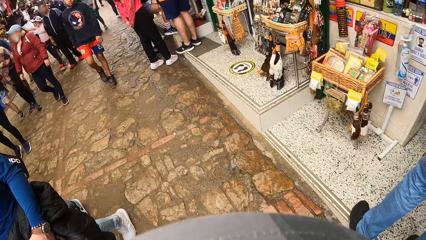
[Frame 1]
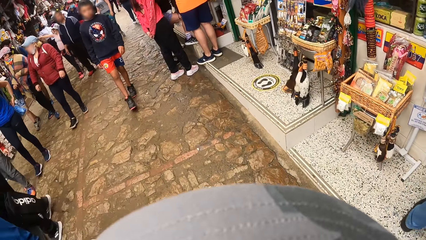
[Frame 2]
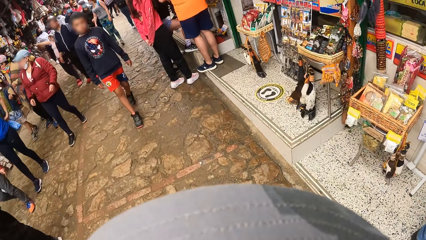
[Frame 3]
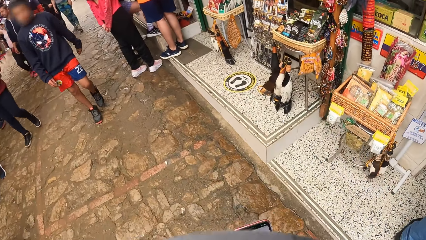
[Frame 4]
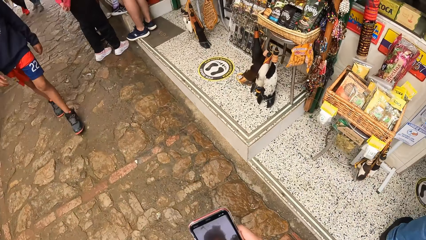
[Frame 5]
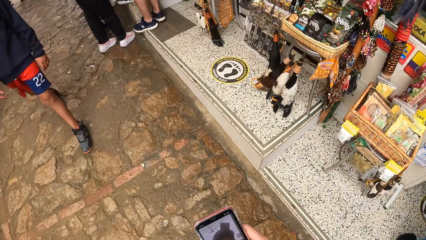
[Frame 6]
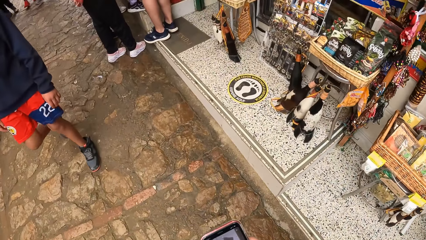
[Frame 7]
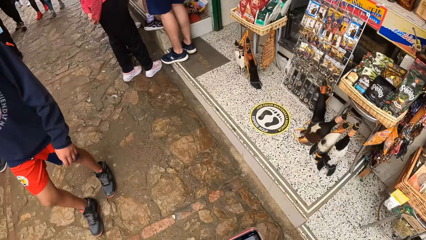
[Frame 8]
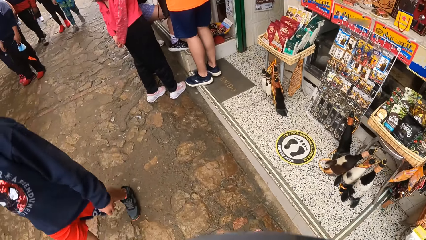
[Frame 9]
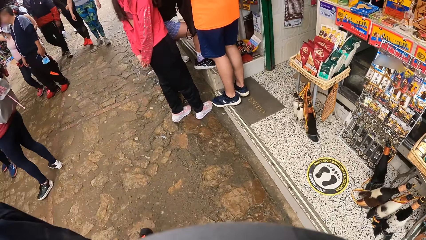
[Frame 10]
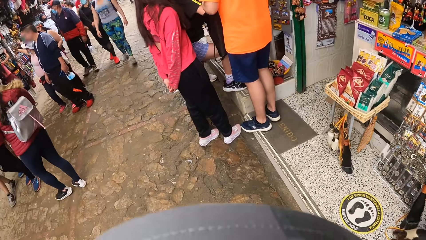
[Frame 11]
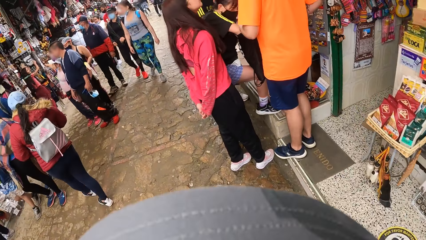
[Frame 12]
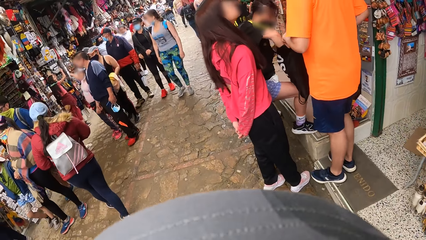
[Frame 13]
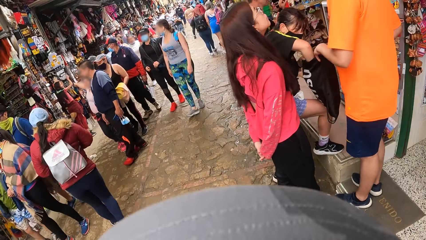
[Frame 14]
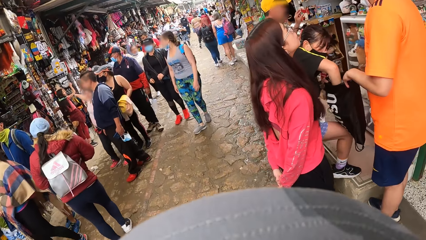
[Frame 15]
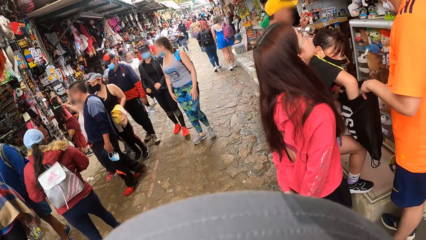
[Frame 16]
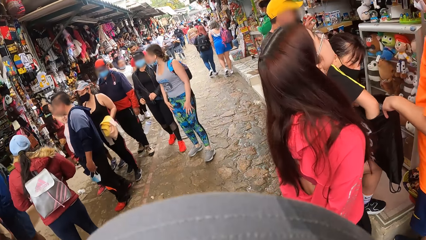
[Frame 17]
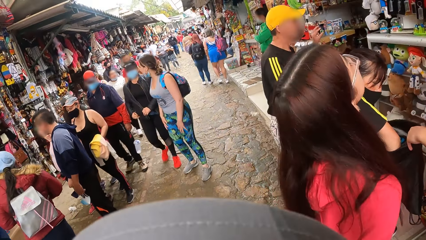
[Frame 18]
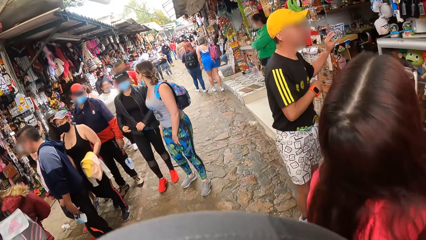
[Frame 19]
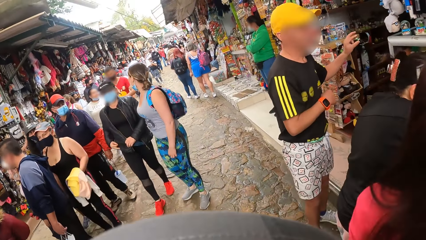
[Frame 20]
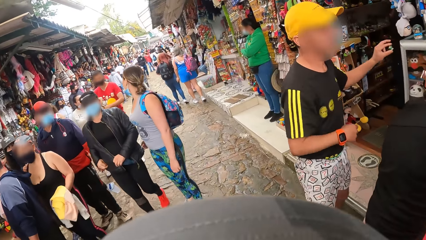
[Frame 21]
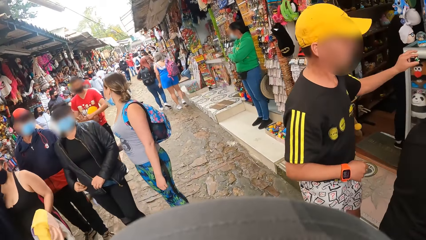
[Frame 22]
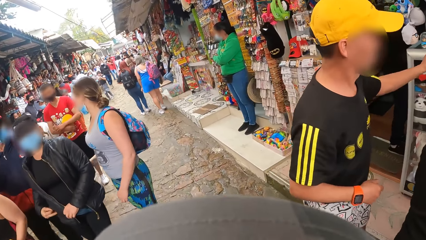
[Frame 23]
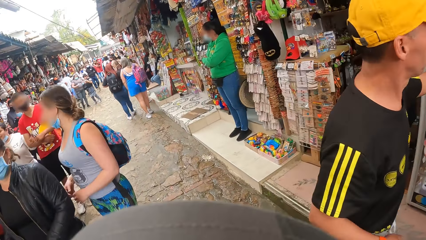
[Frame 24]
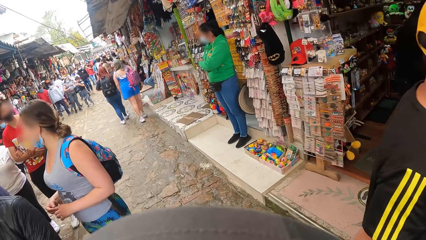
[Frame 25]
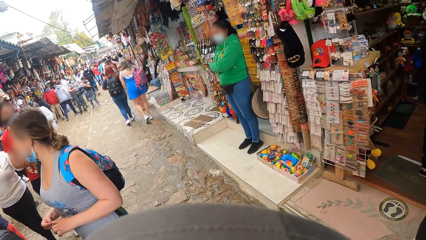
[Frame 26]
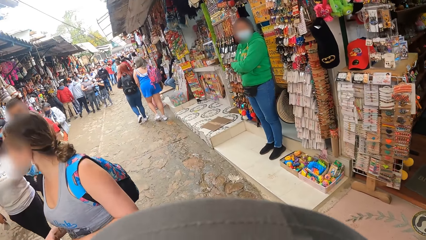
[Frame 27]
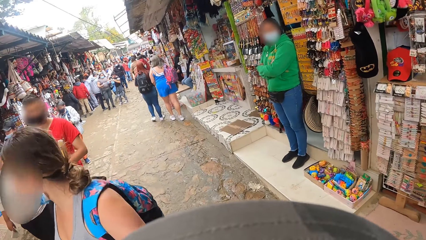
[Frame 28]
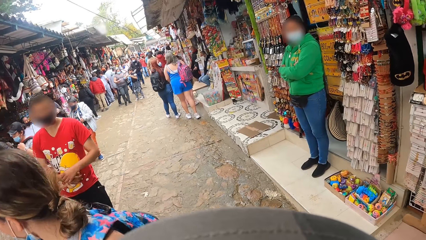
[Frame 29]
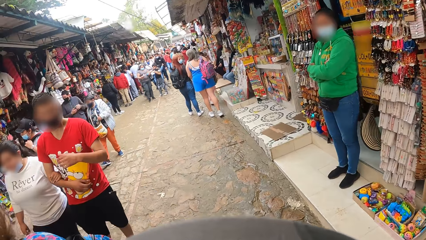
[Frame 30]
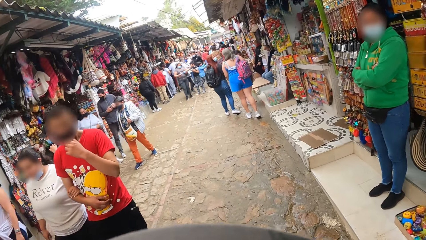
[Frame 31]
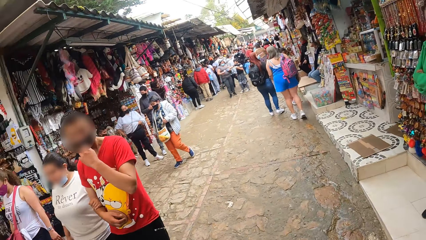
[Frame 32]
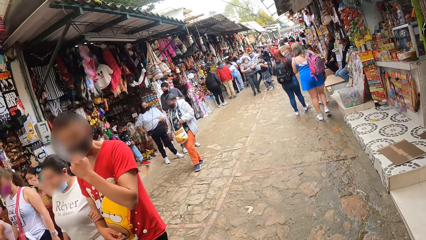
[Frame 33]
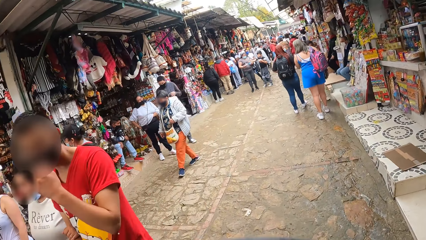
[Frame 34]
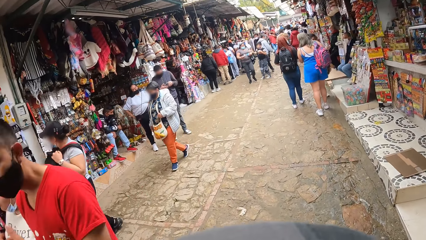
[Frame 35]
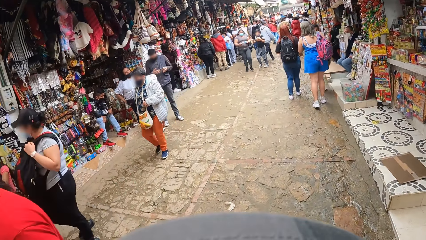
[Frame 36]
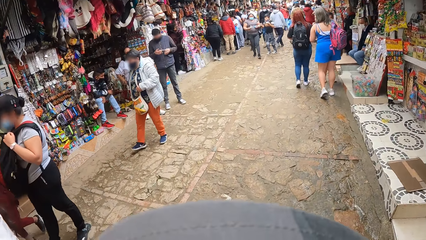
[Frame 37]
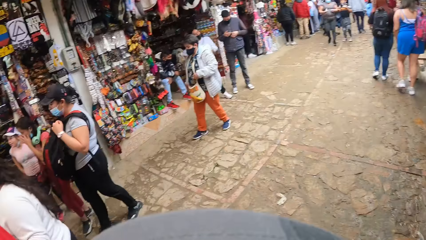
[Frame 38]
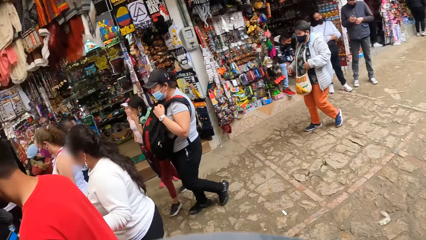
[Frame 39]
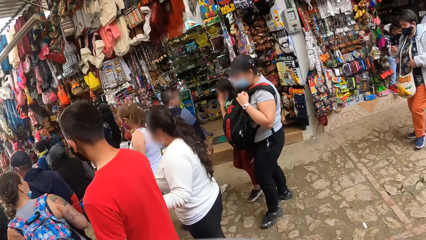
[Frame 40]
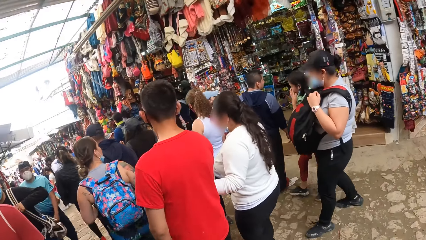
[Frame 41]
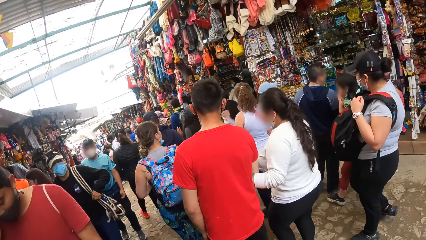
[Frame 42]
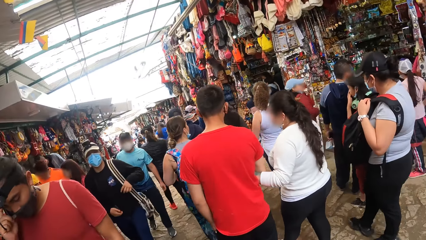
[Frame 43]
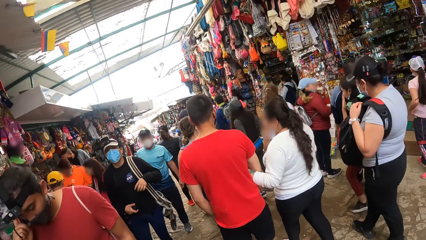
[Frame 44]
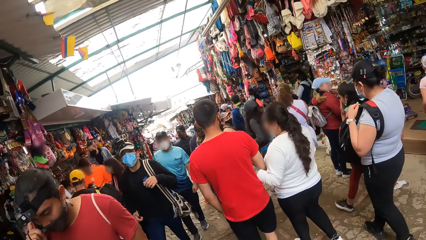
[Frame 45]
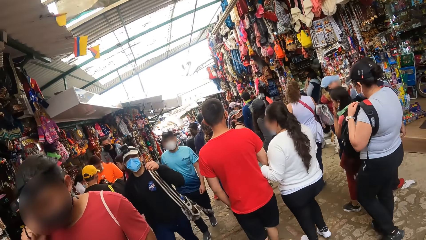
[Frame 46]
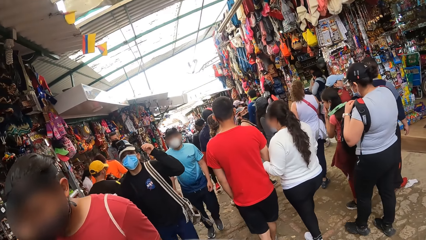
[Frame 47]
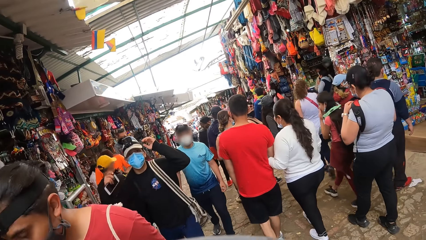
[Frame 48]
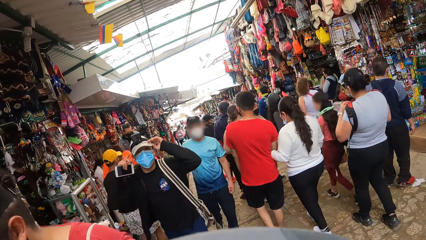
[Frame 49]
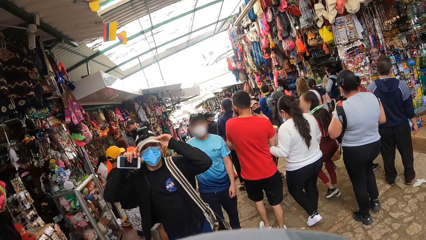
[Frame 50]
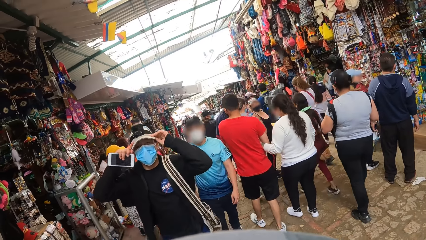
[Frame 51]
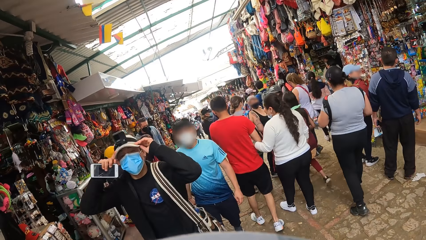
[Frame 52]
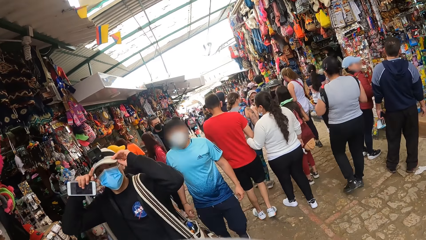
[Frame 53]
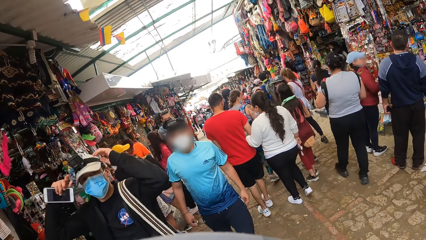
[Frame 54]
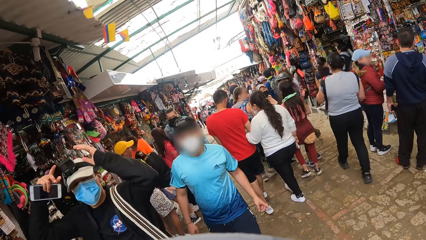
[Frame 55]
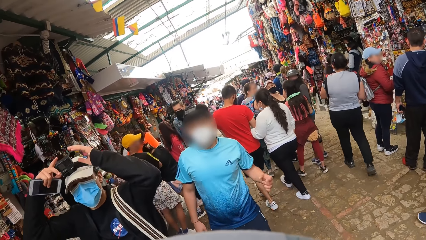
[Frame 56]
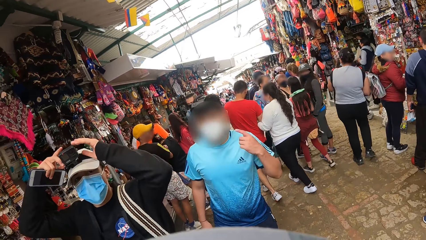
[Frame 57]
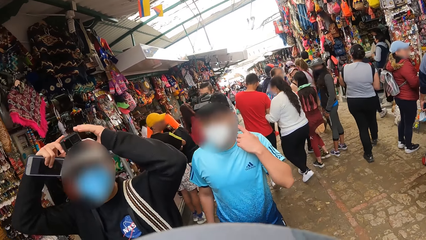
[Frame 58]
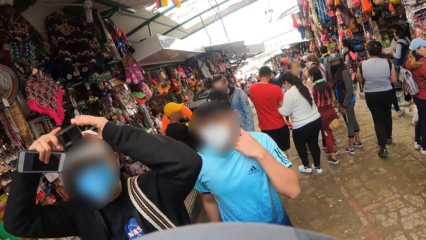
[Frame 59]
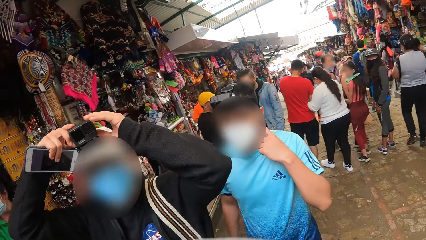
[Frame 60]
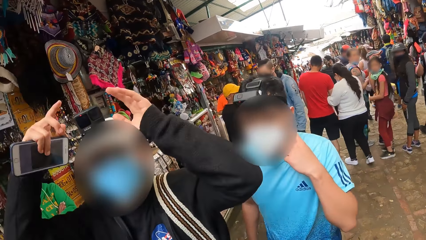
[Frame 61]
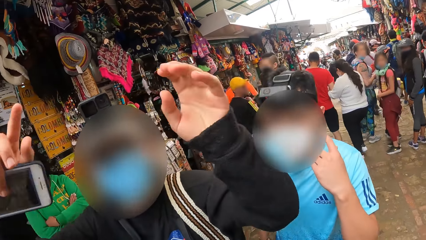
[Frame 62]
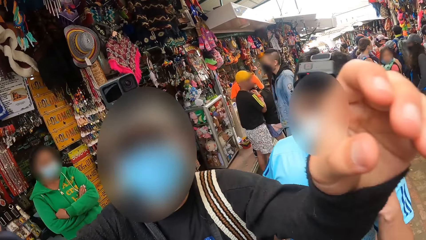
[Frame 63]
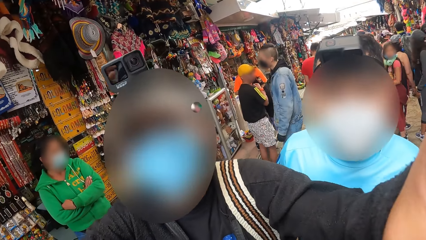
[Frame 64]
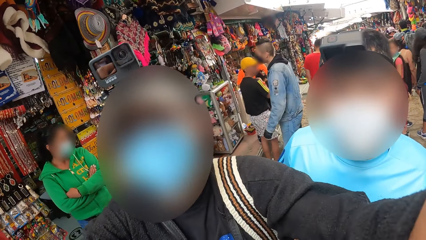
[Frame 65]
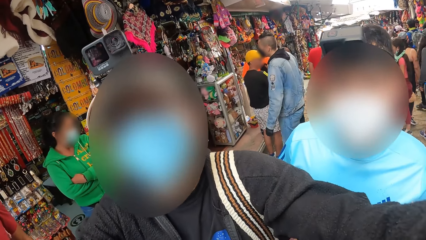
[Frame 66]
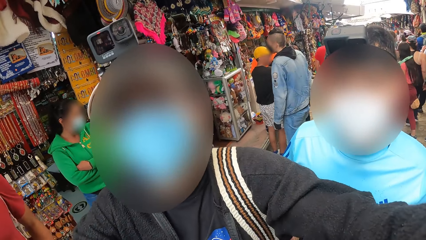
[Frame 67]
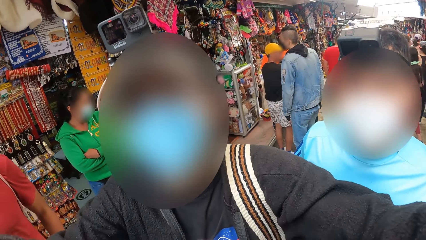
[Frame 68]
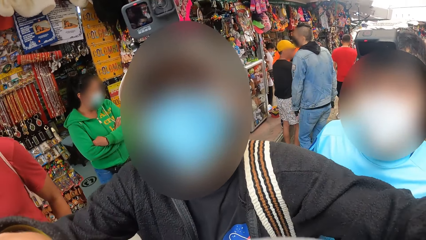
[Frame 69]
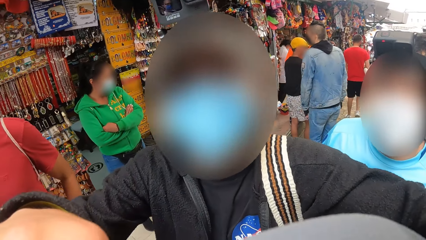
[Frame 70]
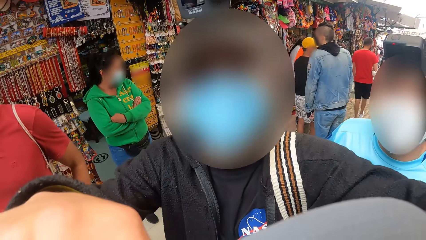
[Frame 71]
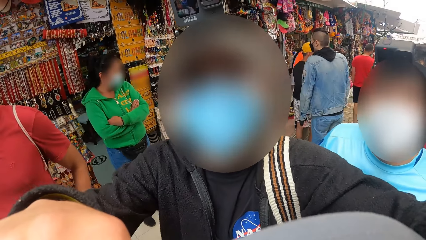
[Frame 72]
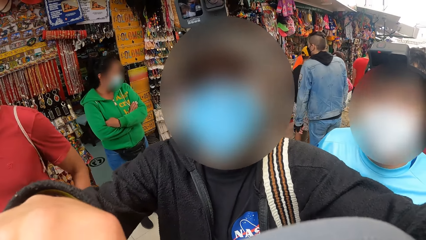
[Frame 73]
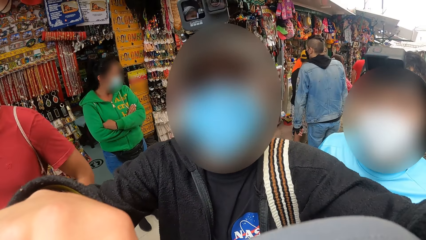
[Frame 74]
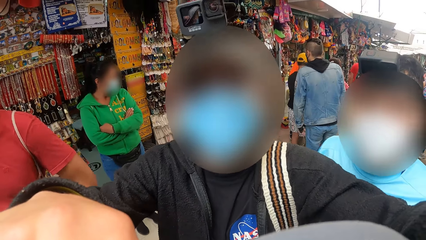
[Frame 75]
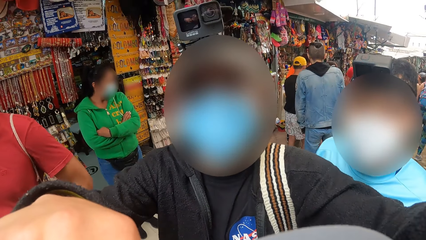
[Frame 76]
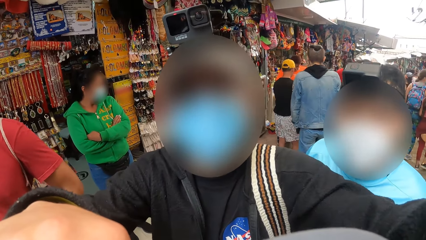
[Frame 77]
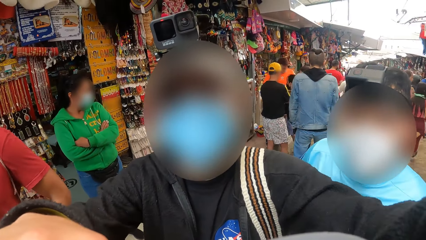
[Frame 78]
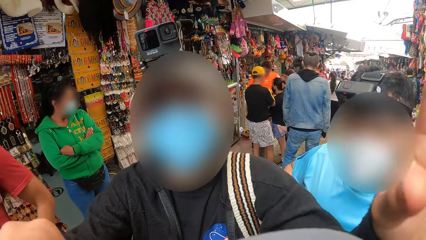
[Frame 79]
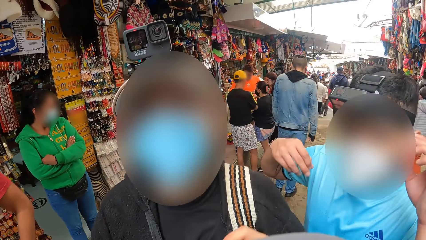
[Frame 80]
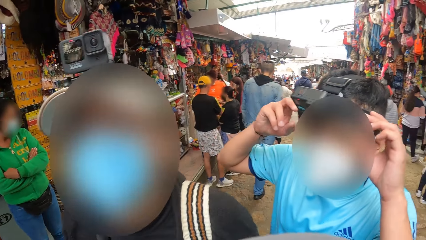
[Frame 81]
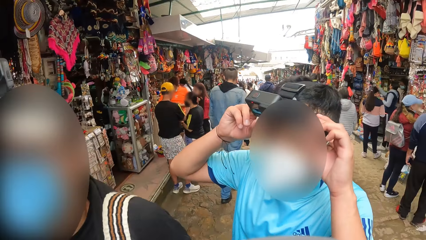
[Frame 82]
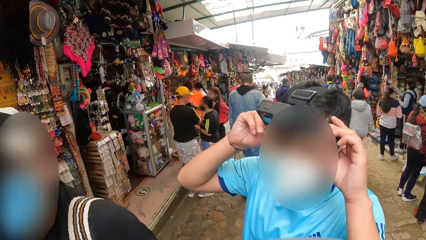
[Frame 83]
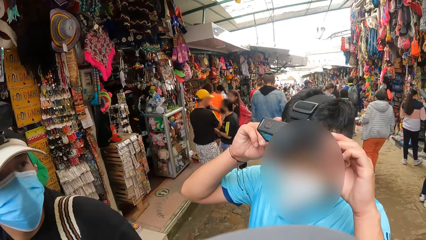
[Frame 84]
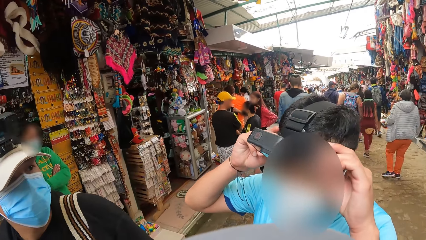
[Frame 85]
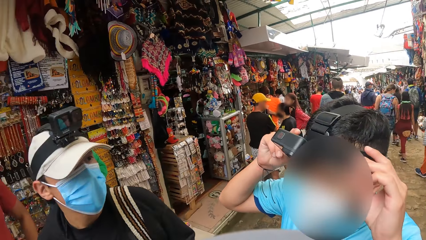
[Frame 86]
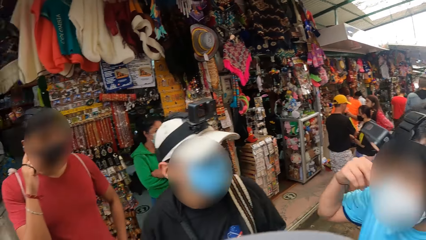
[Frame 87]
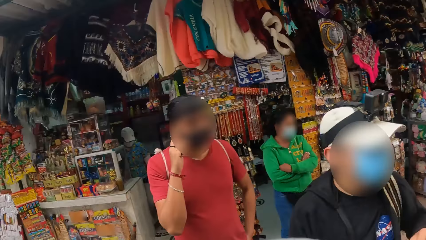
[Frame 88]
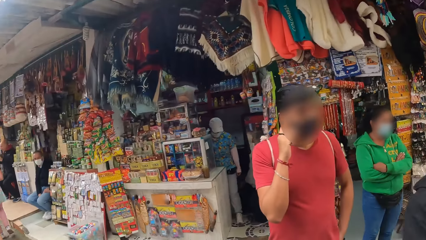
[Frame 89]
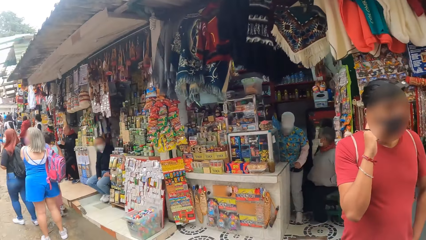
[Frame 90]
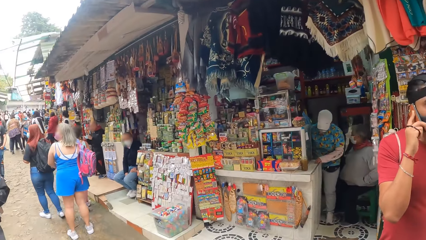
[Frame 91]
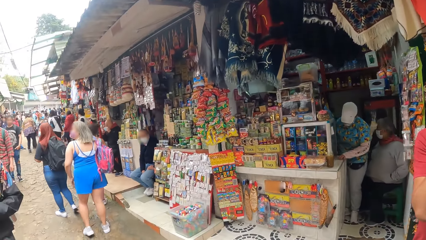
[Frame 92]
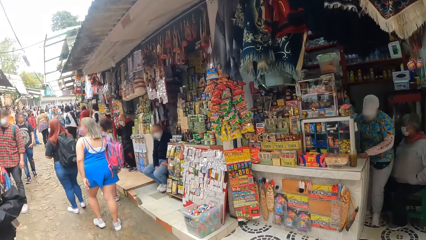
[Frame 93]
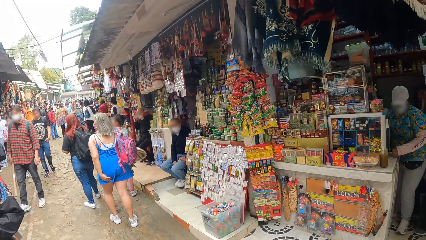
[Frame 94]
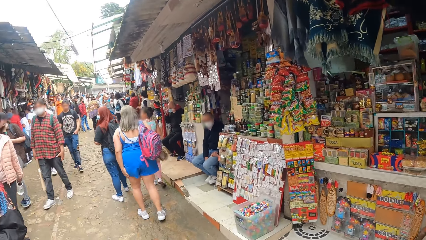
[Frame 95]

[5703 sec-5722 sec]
The camera wearer holds a phone. He operates the phone with his right hand. He walks in the market. He looks around the market. A man adjusts a cap. The man holds his cap with both hands. The man adjusts his camera with both hands. Another person touches the face. The man stretches his hand towards the camera wearer. The man adjusts the camera wearer's glasses with both hands. The man stands beside the camera wearer. The other person touches the camera. Another man holds his glasses with both hands. The camera wearer turns around.
